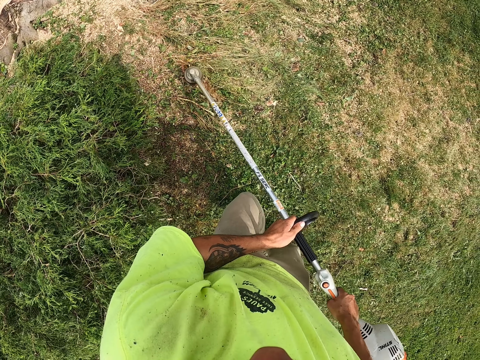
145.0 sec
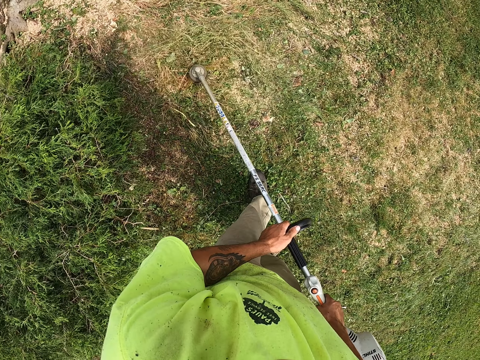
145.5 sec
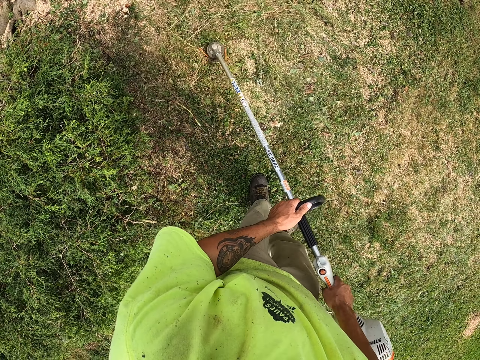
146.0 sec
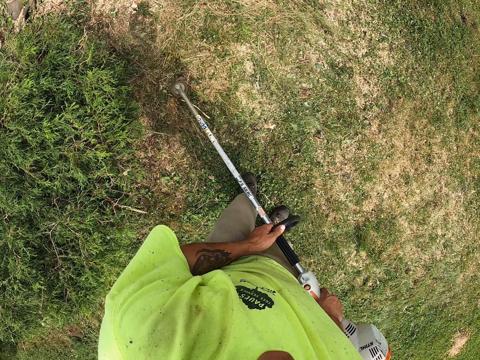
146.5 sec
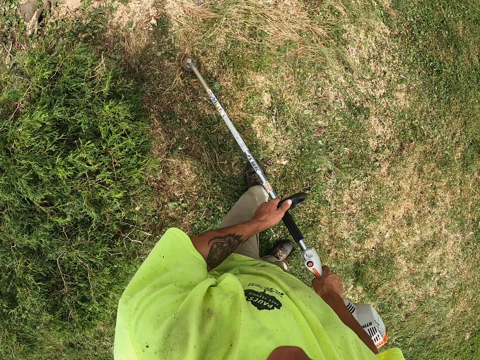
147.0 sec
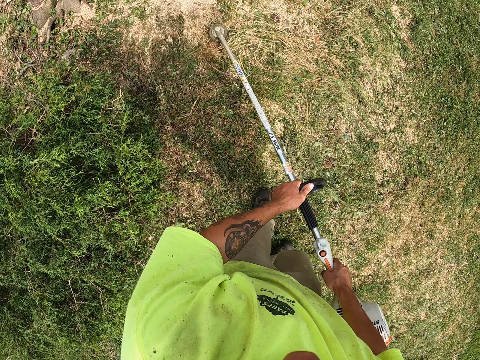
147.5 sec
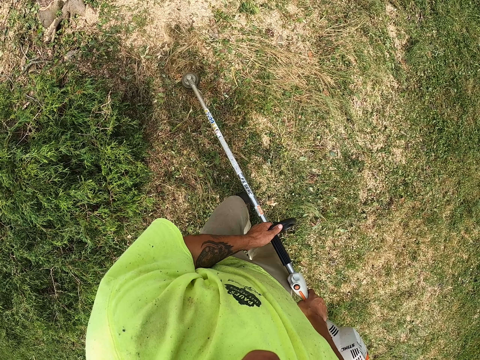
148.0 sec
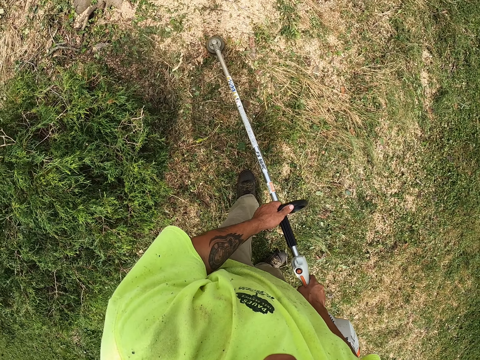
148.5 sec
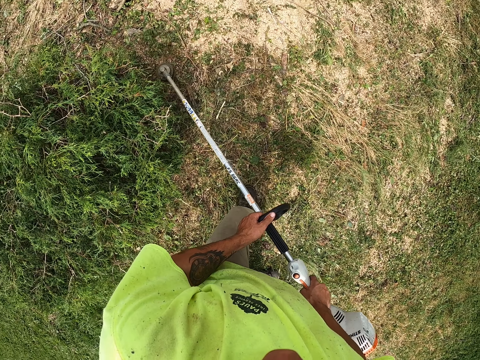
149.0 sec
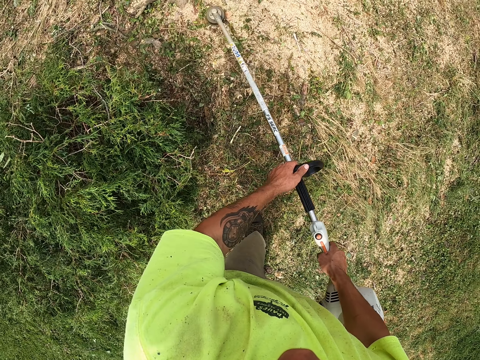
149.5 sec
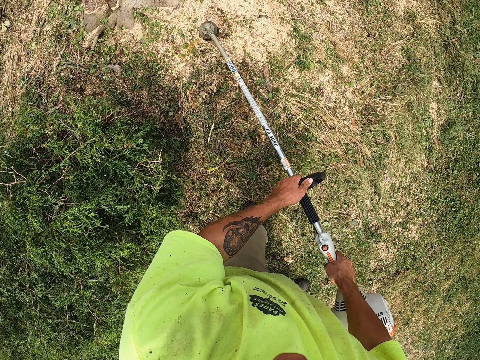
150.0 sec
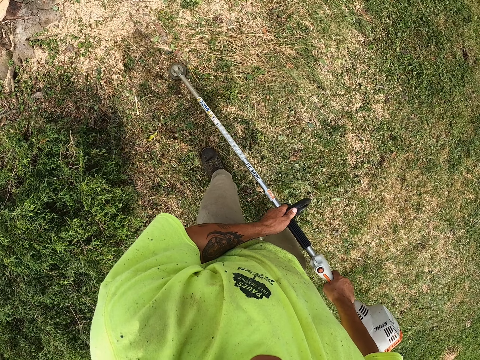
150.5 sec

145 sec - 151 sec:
The camera wearer cuts grass.

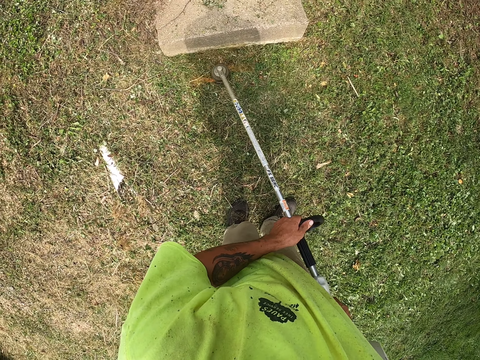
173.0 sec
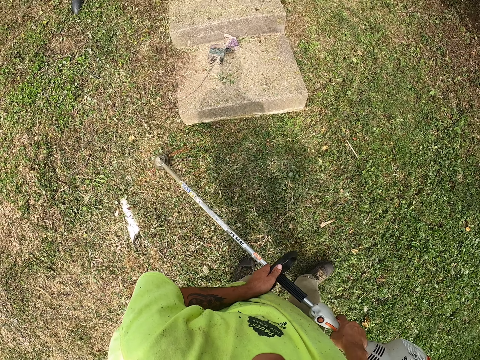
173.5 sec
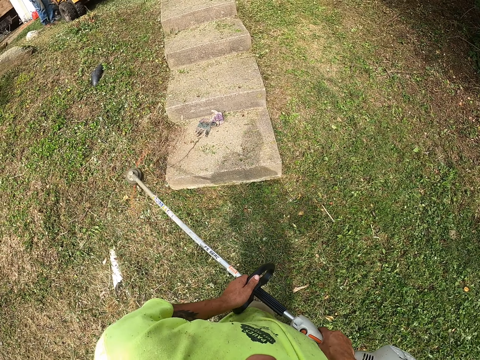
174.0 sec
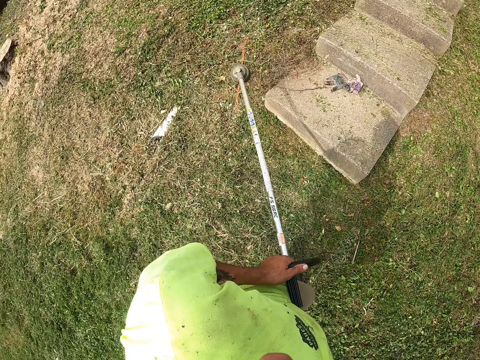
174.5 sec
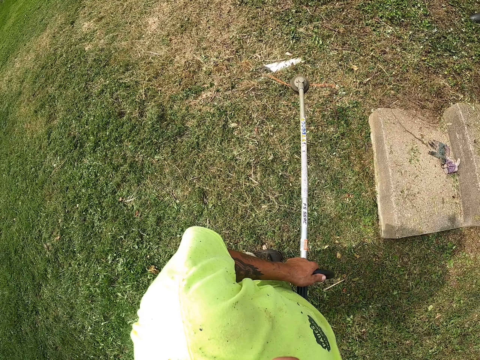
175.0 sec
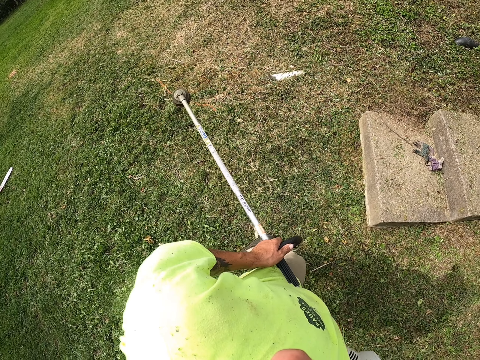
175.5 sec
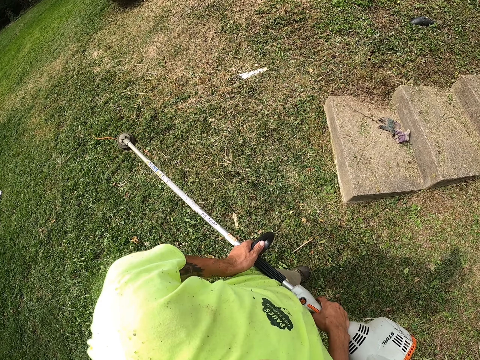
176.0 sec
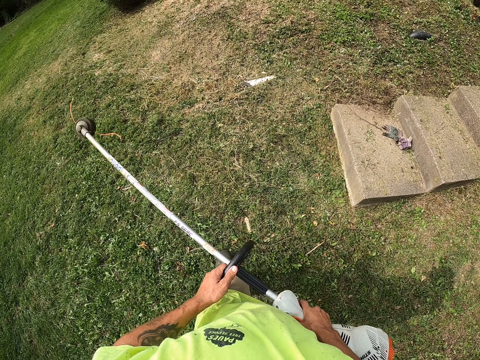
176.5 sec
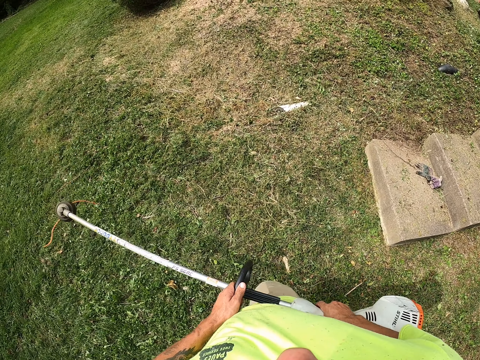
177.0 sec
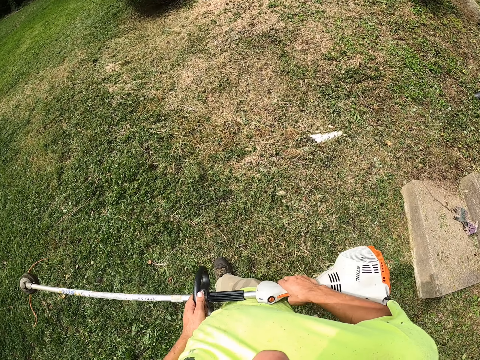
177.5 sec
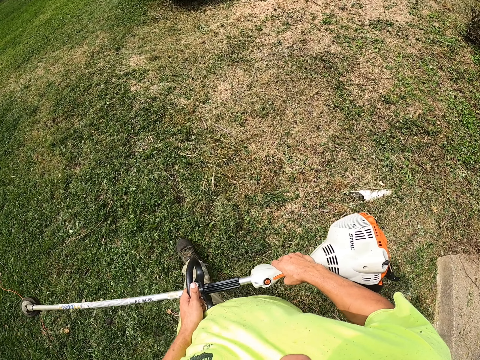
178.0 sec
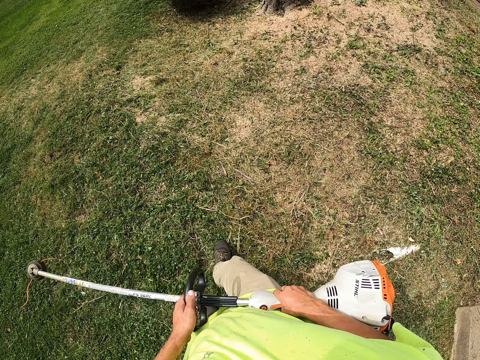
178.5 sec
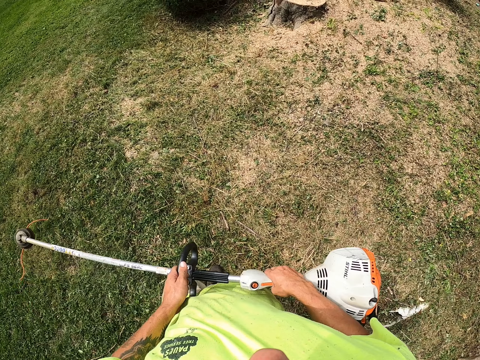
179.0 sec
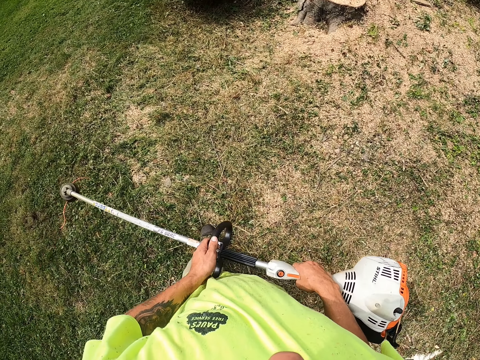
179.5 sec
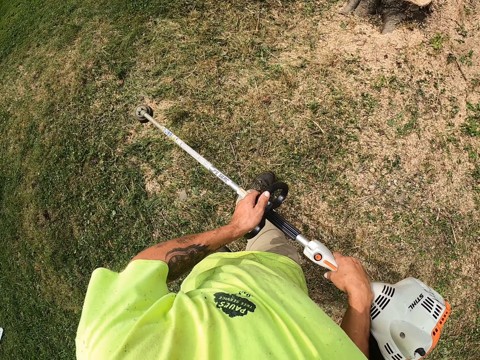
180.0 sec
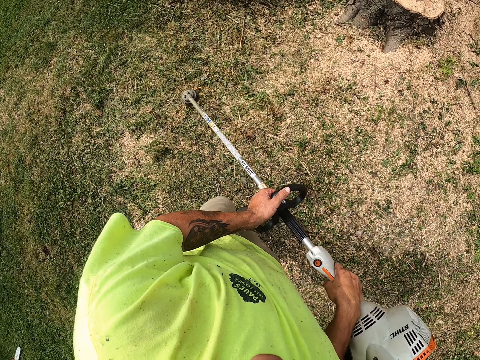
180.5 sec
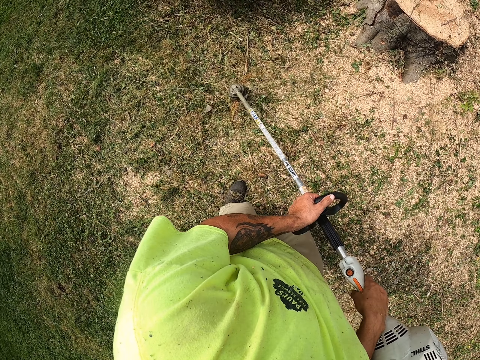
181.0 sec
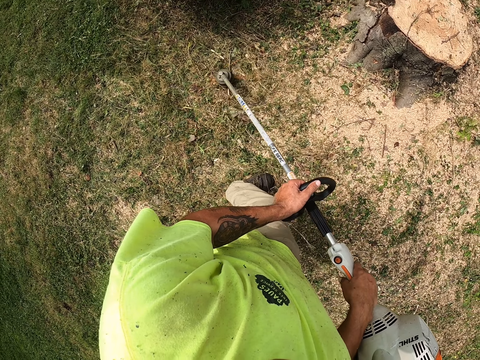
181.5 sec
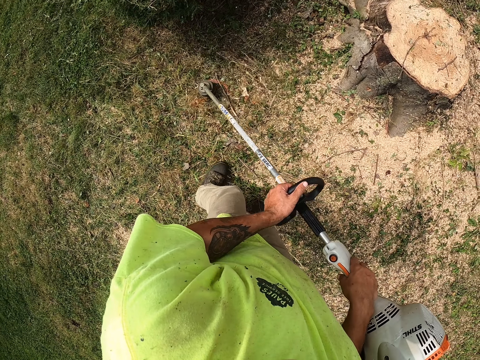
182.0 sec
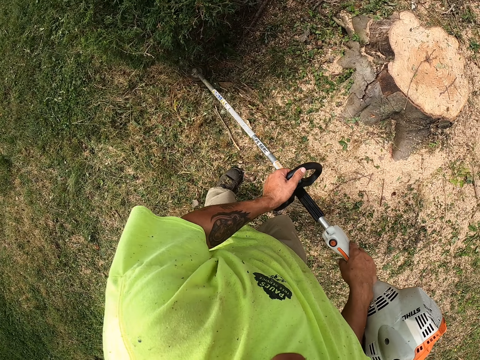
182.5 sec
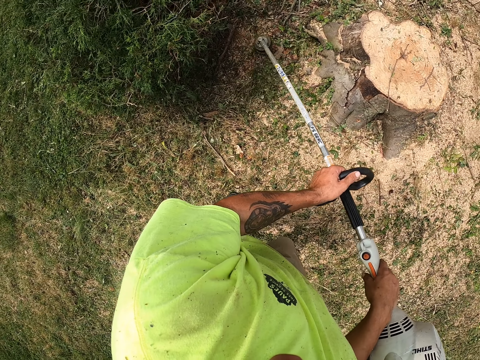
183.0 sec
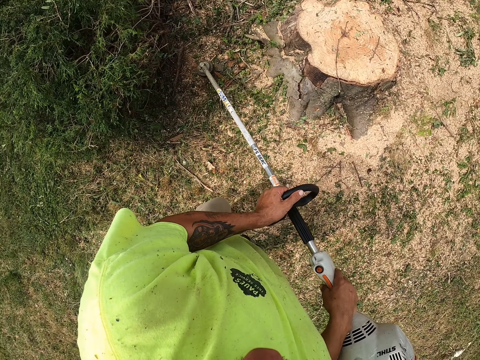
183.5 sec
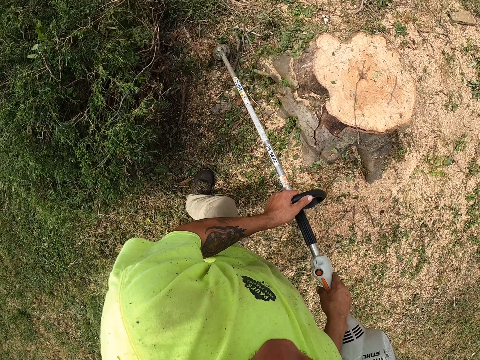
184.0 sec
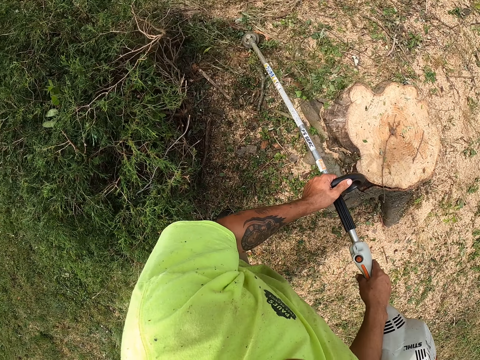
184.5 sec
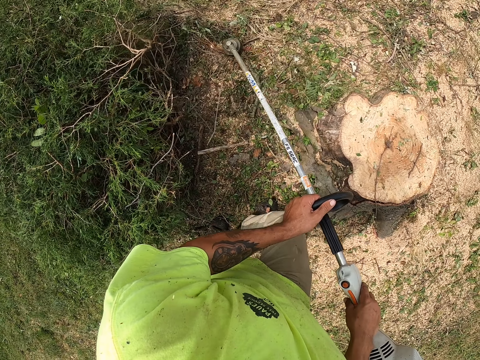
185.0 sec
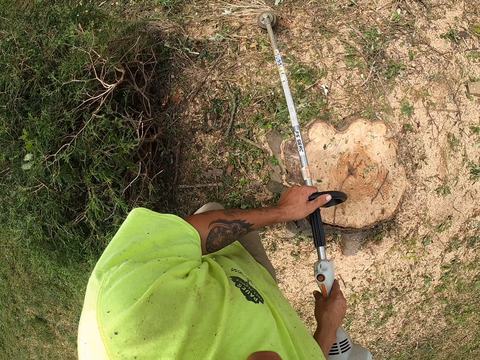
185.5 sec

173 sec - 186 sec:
The camera wearer lifts the grass cutter. They walk. They cut grass.

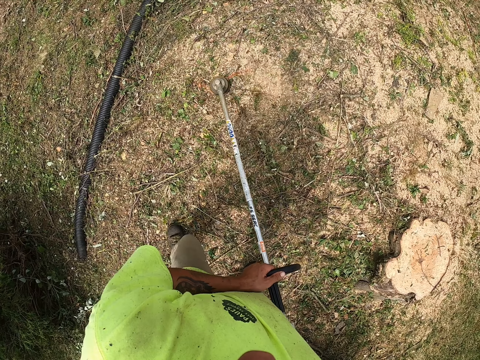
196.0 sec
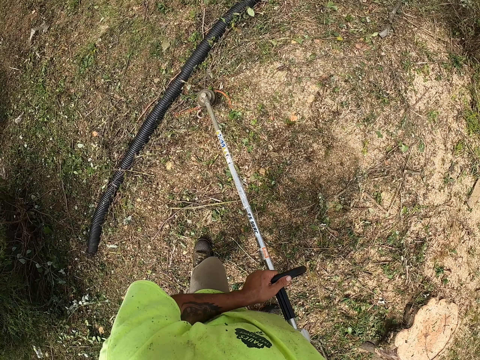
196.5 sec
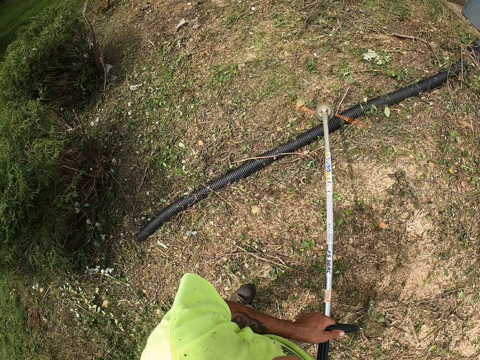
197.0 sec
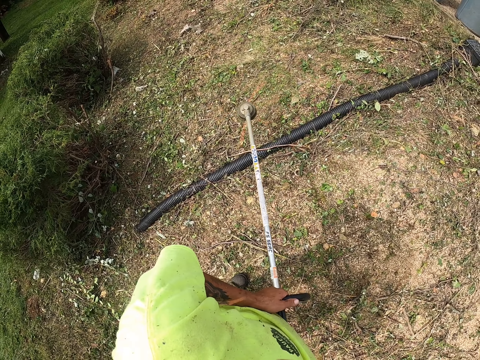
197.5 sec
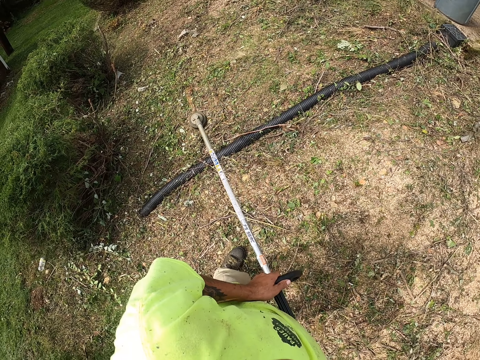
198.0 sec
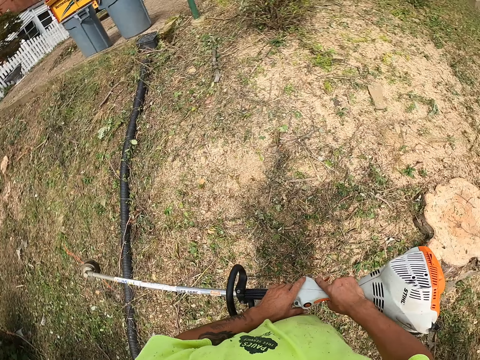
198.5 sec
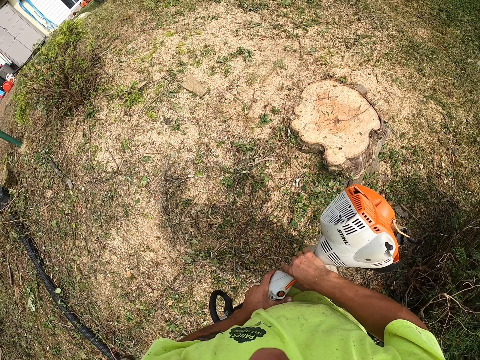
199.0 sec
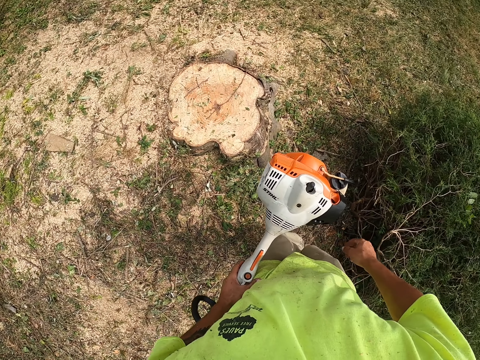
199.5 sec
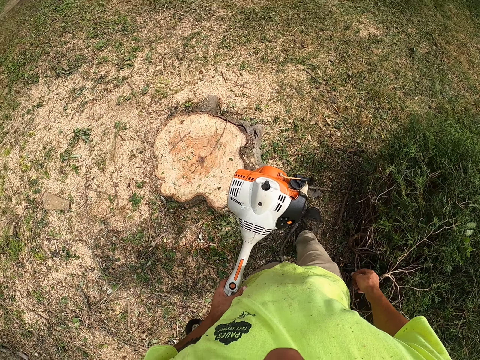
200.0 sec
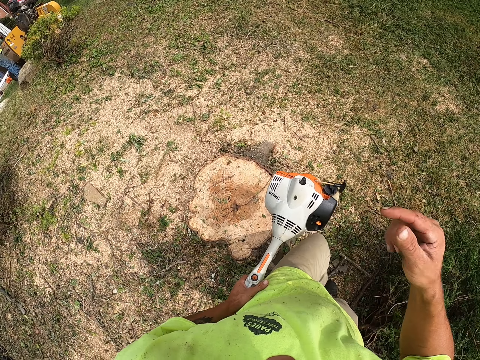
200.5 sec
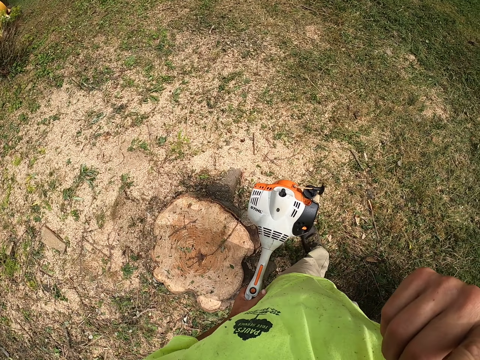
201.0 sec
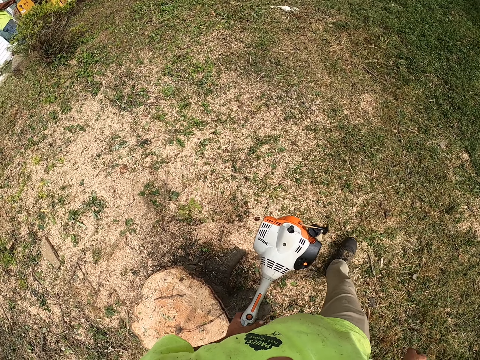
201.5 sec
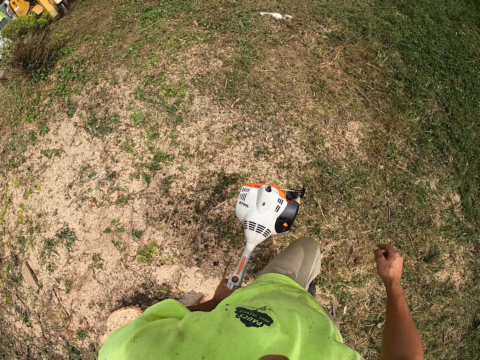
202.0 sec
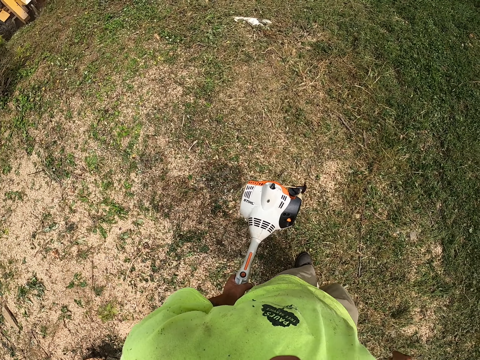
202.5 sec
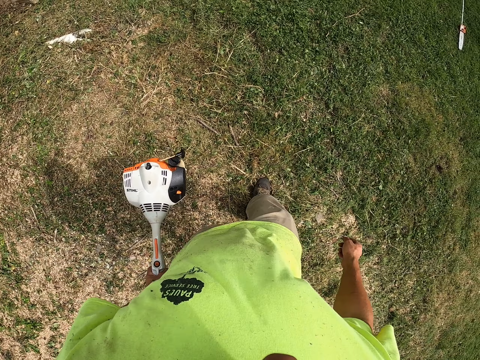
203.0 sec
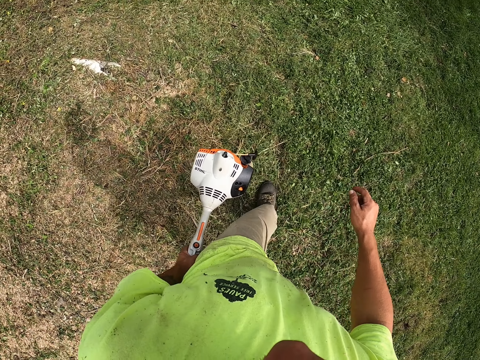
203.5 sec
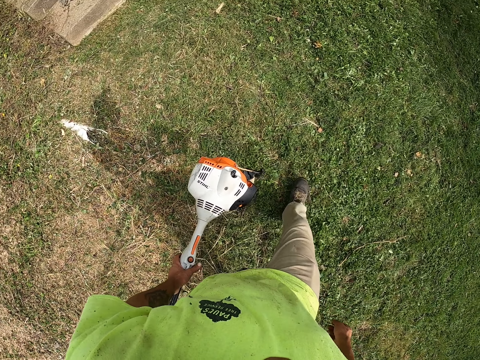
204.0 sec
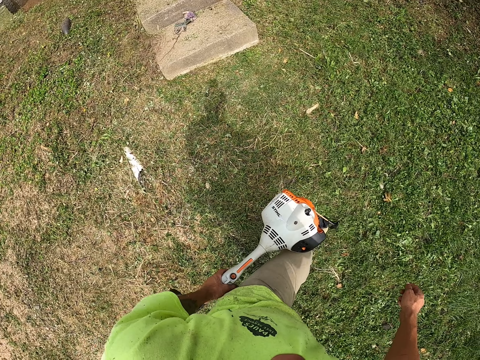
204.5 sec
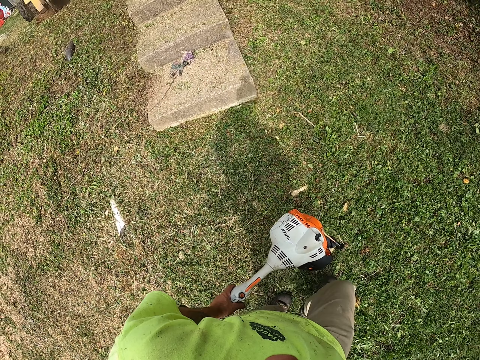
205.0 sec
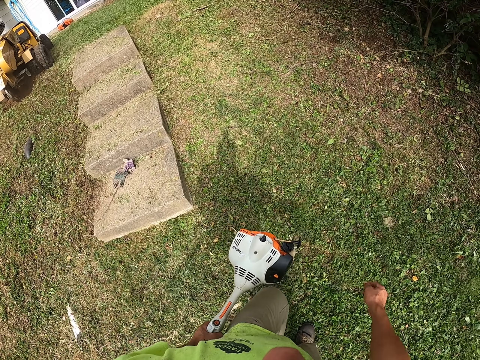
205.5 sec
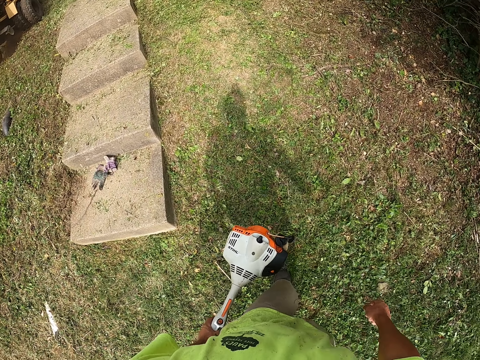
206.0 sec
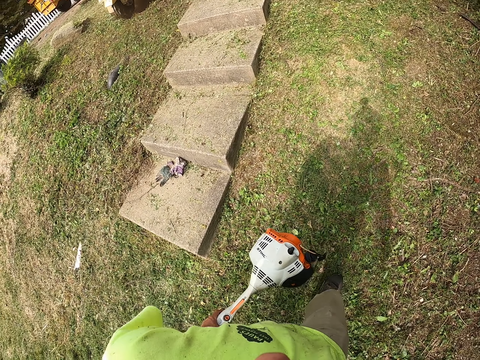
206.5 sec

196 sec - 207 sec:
The camera wearer lifts the grass cutter or string trimmer. He holds the string trimmer with his left hand. He walks. He touches his face with his right hand. He lifts his hand. He walks.
